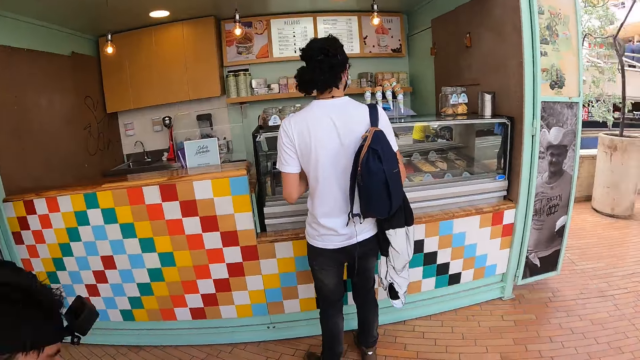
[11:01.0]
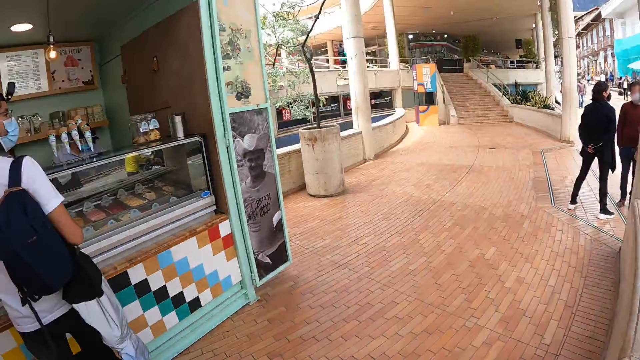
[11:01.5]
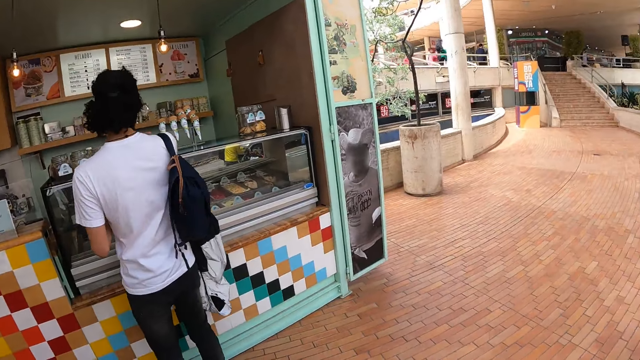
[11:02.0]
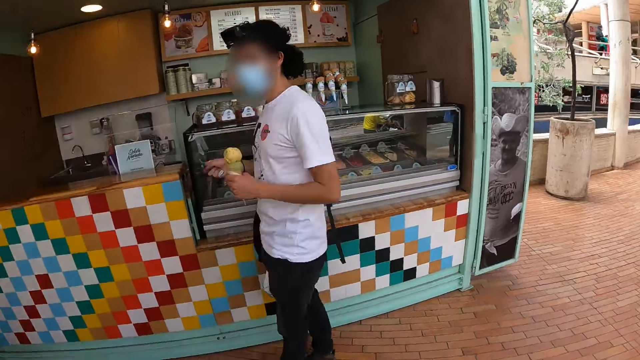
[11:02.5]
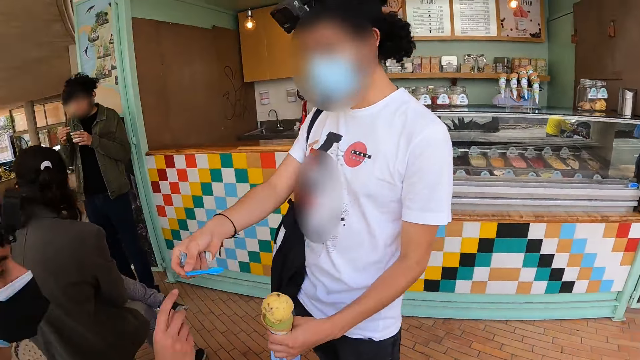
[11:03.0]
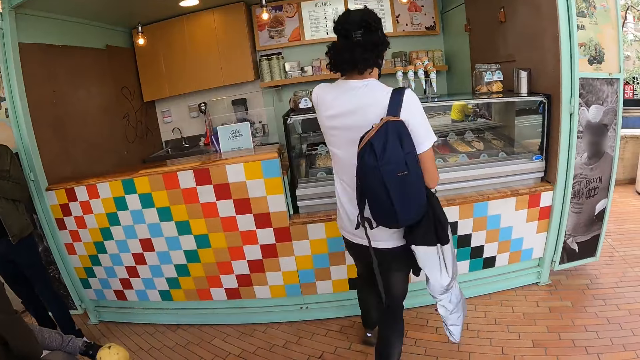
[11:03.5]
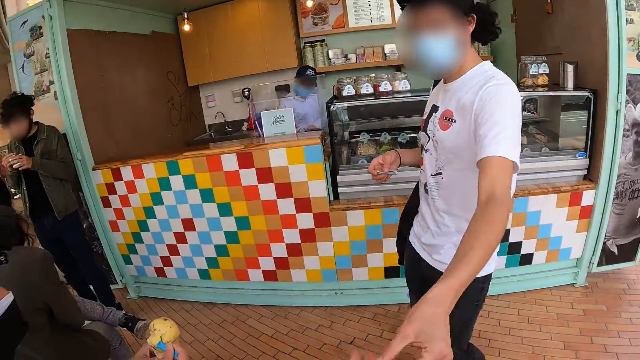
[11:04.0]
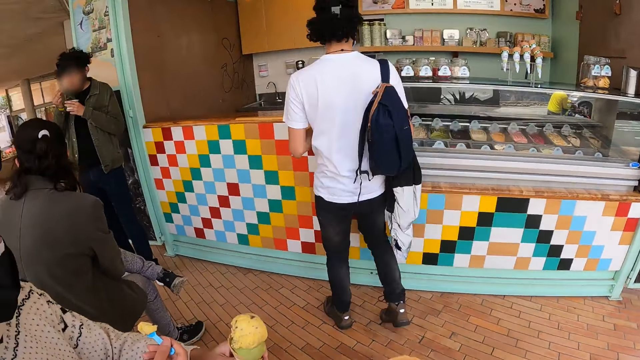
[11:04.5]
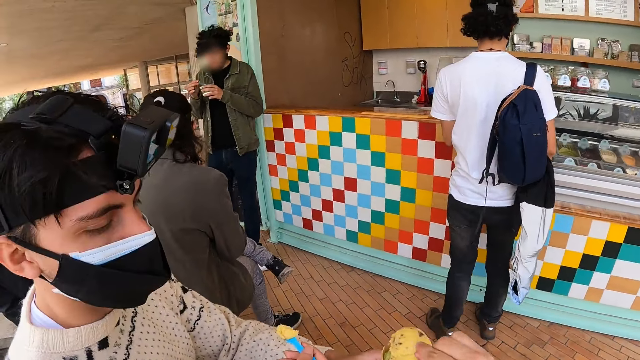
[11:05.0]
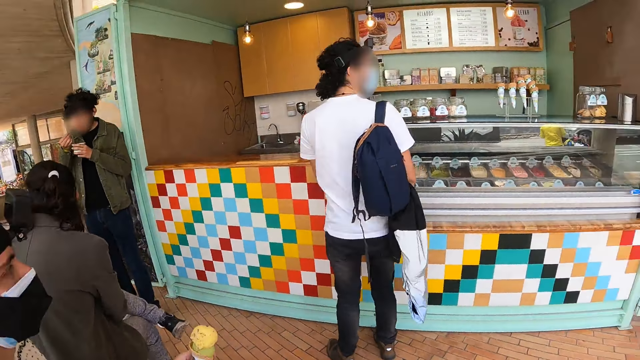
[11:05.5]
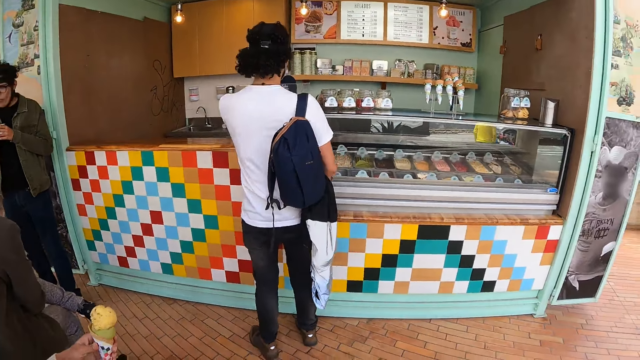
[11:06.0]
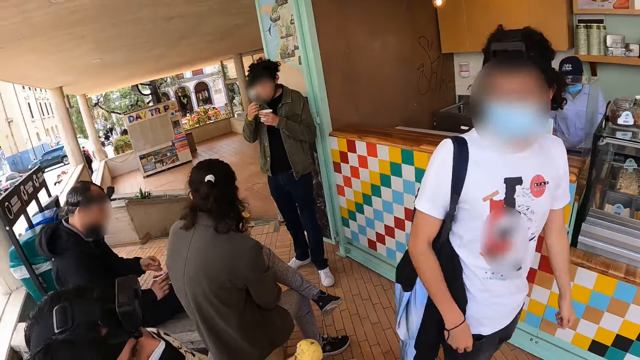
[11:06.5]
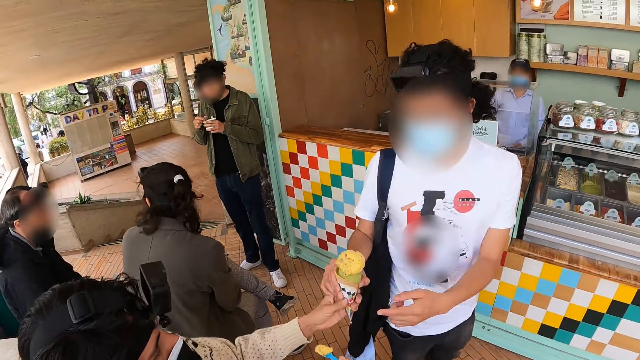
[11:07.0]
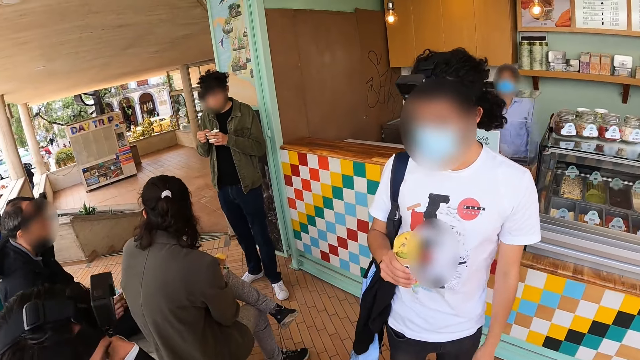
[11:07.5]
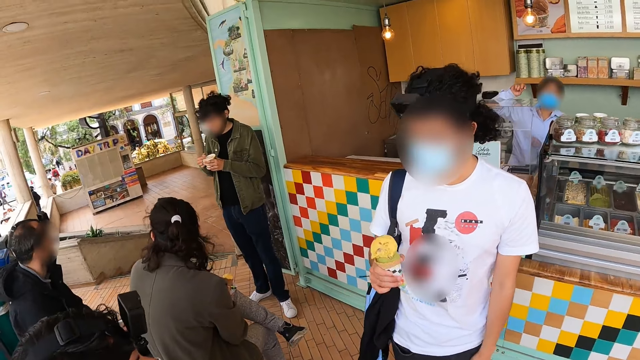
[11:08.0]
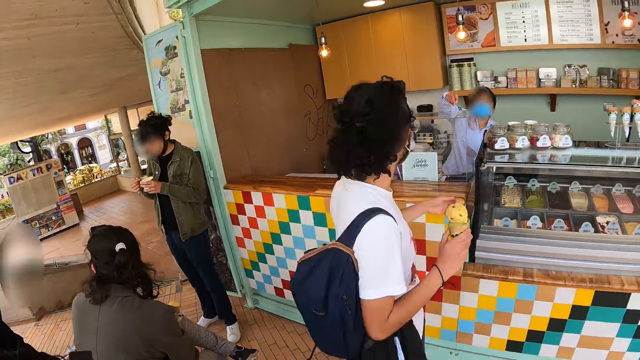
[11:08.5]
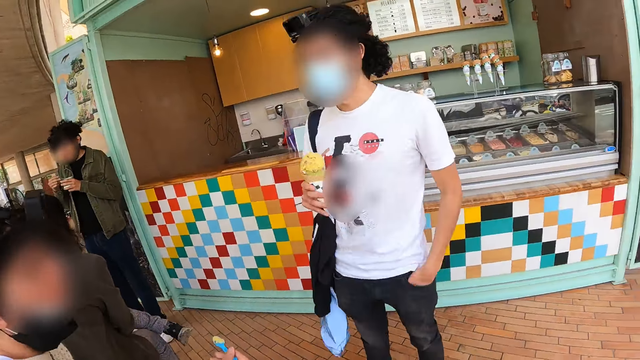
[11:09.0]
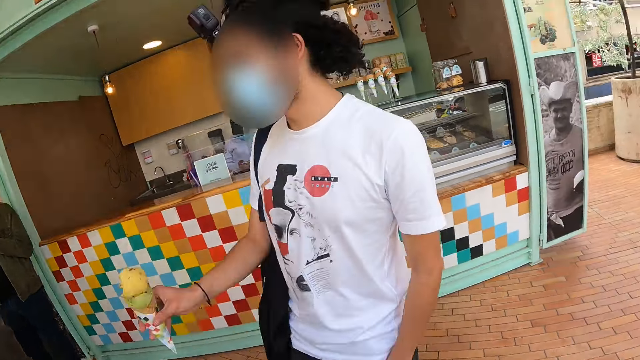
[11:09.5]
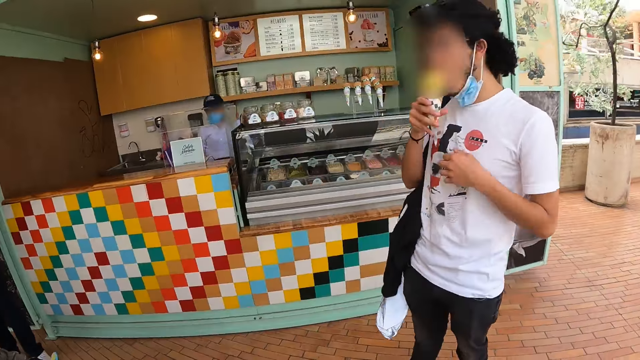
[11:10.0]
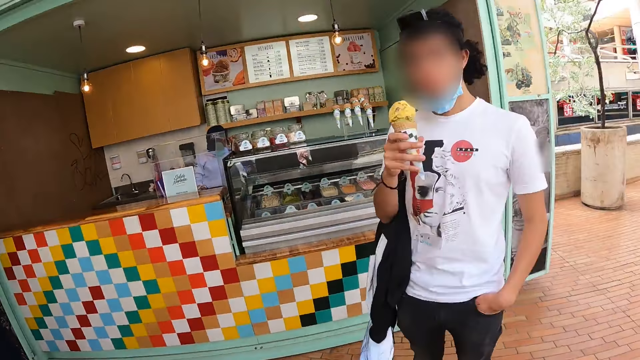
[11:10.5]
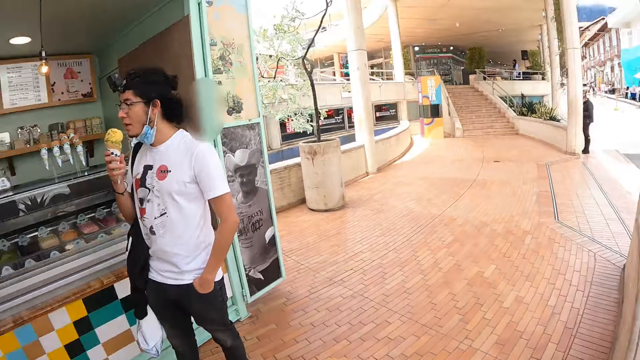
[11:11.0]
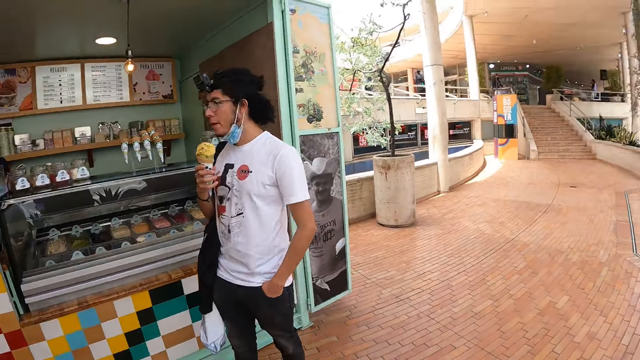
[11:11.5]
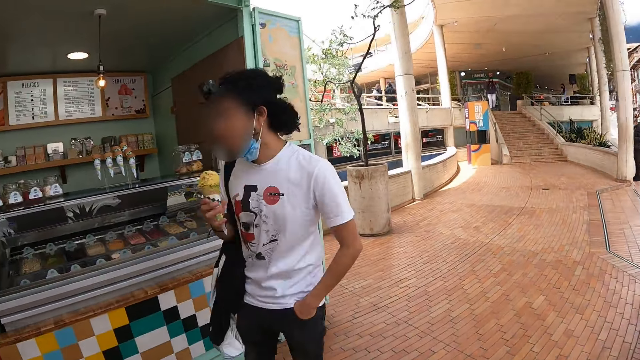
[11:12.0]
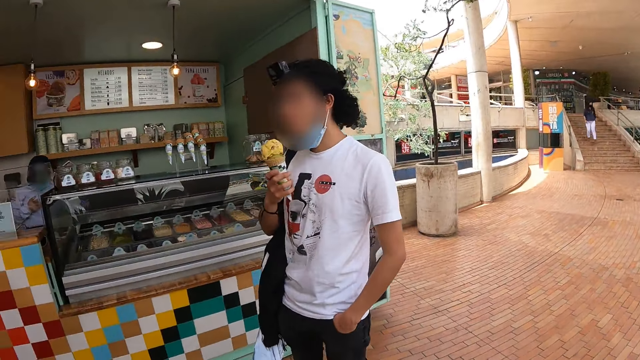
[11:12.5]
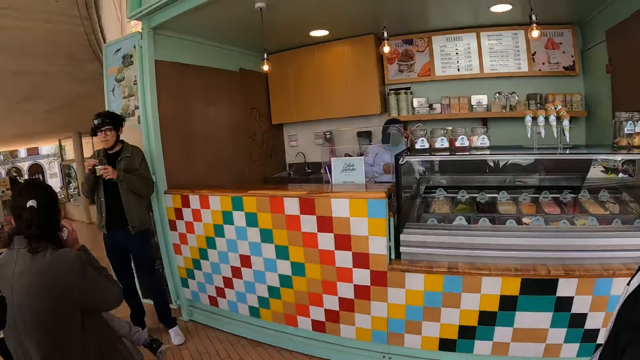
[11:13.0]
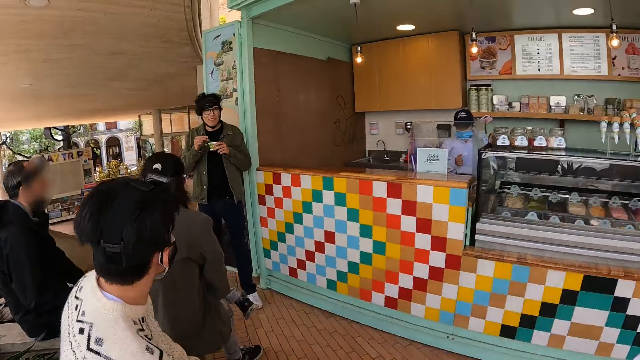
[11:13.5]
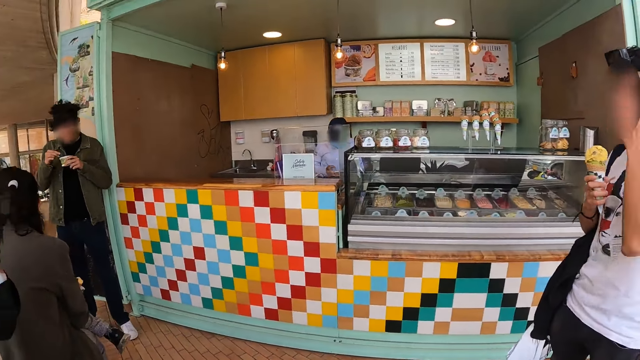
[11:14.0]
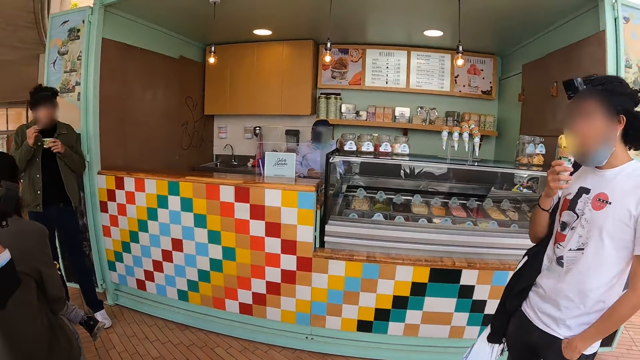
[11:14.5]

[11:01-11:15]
A person holds a plastic spoon, holds the money, and leans on the counter with his hand. The camera wearer gives the person the ice cream. The person puts the money in the pocket, removes the mask, and eats the ice cream.

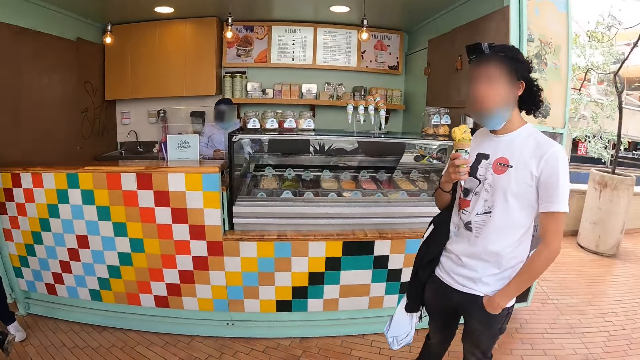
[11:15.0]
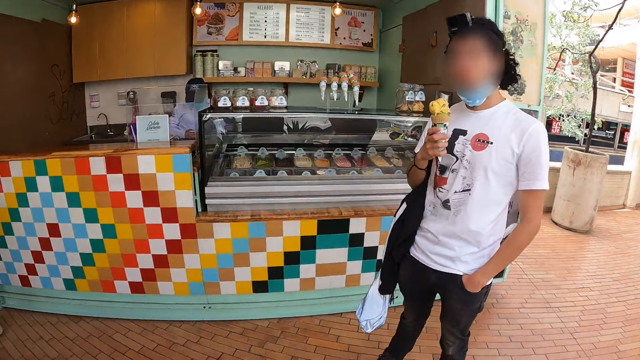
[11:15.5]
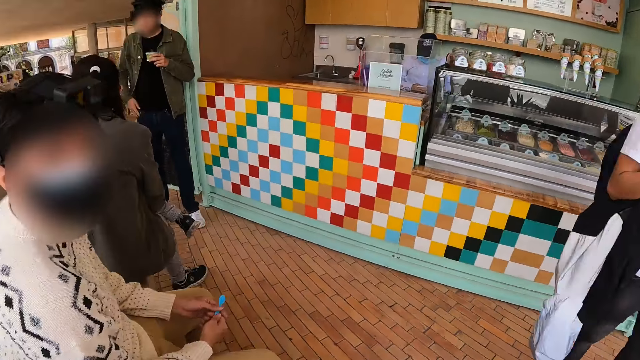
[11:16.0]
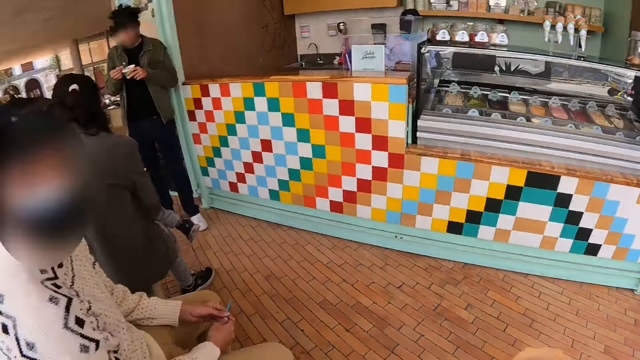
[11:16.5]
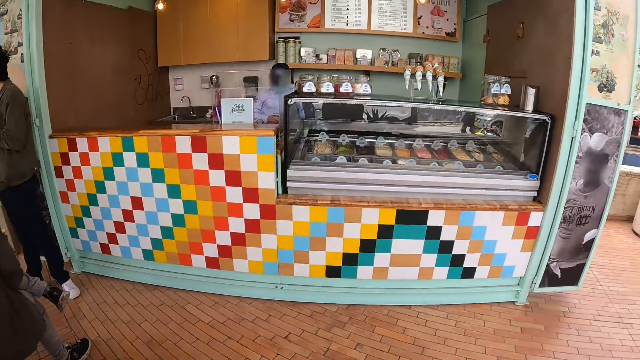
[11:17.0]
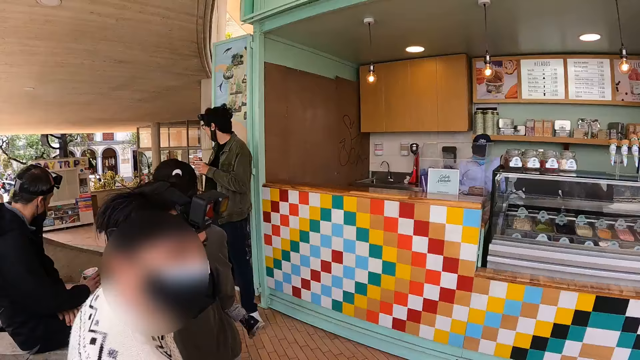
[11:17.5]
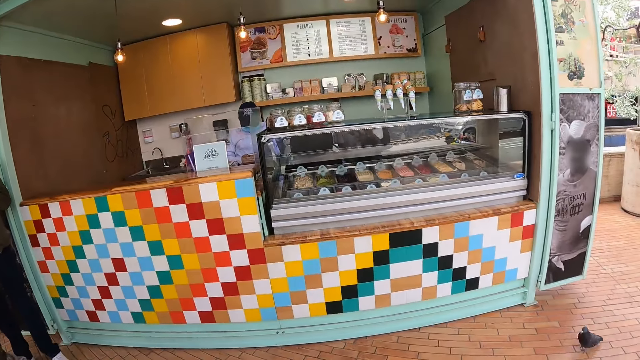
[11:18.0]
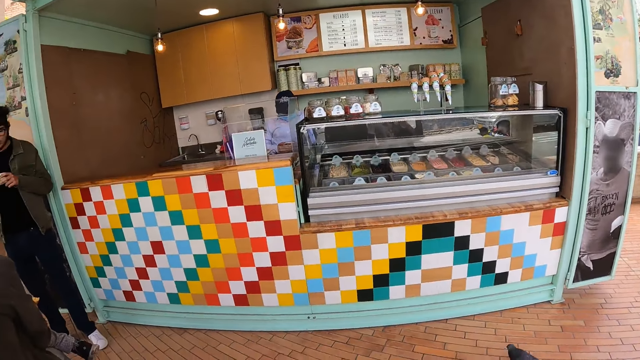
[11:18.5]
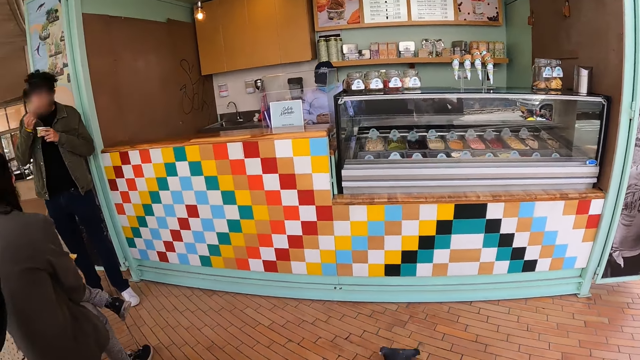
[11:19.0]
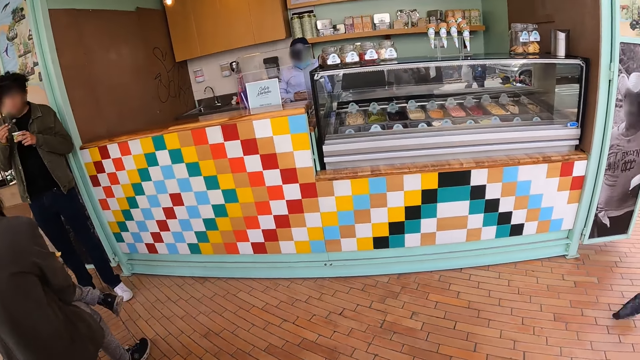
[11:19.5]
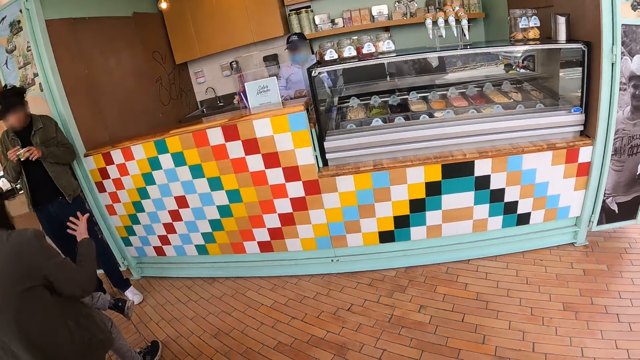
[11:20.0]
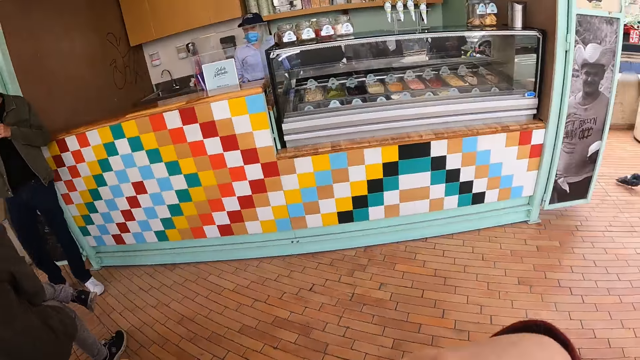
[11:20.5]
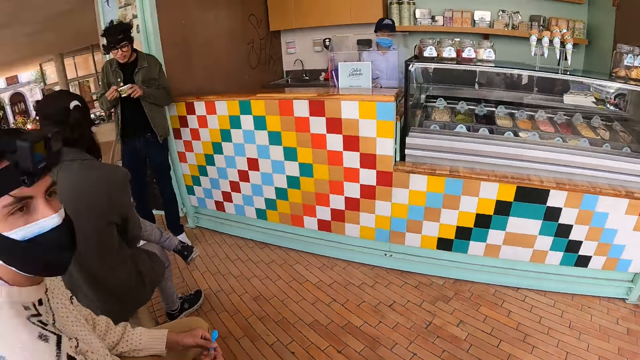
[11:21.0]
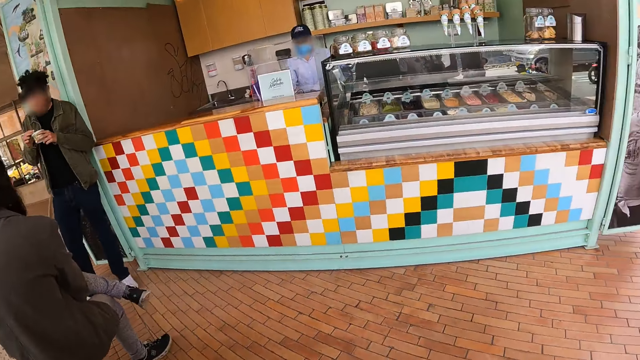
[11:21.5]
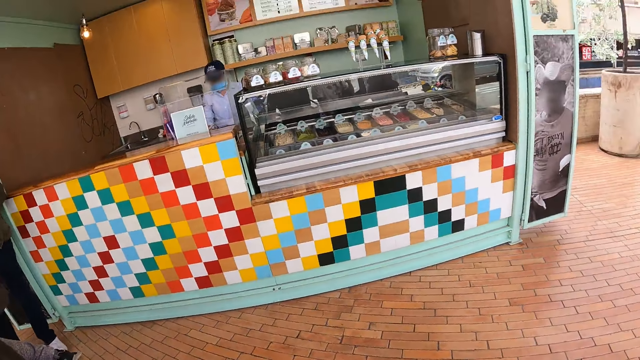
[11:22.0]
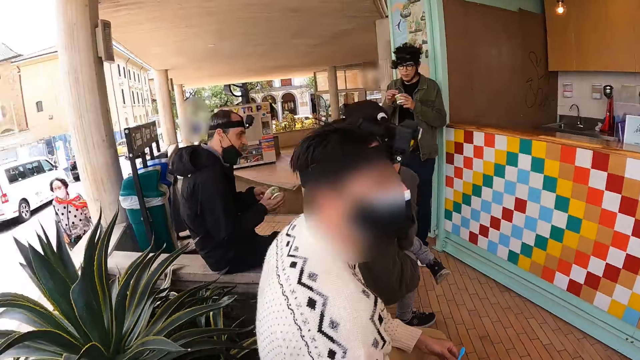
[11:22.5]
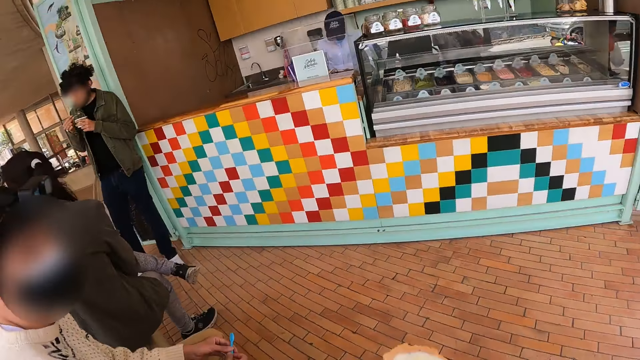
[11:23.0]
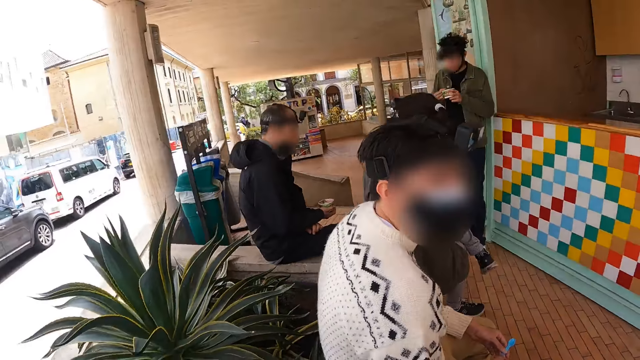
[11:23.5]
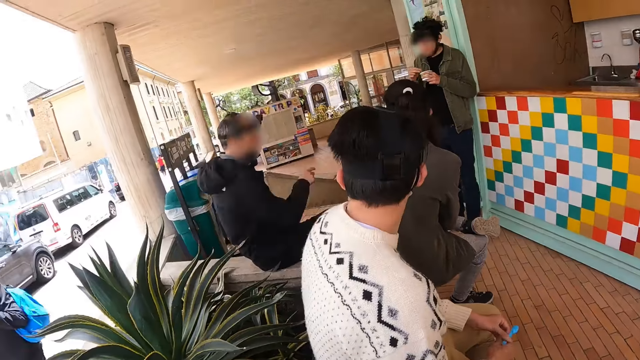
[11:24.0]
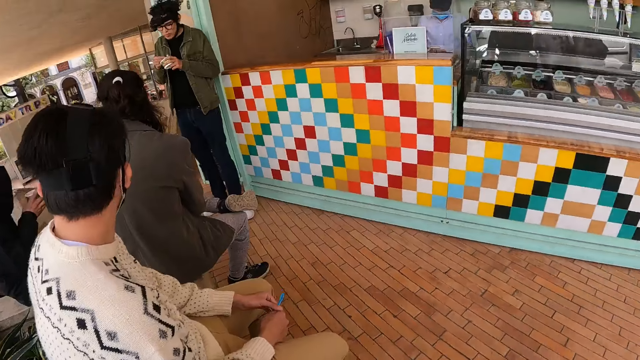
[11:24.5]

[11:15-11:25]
A person holds the plastic spoon with both hands. Another person holds the phone.
